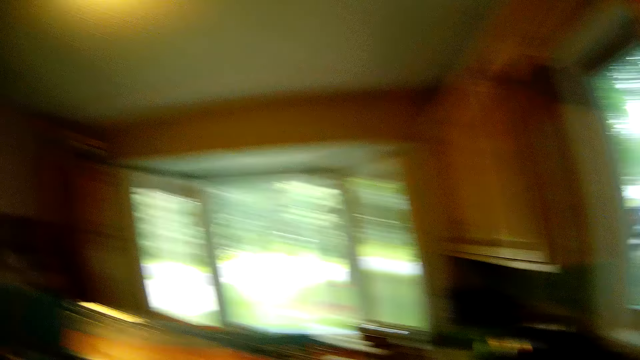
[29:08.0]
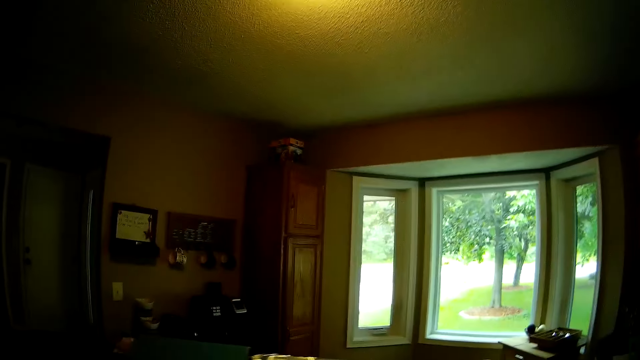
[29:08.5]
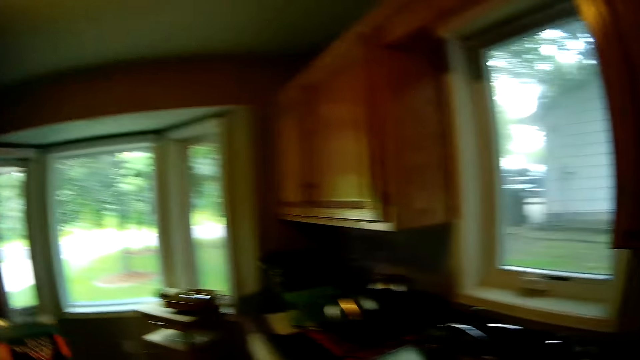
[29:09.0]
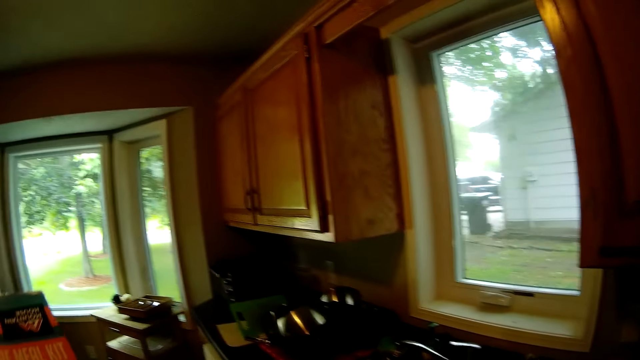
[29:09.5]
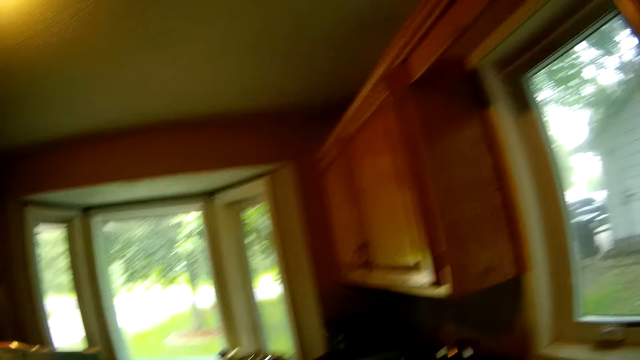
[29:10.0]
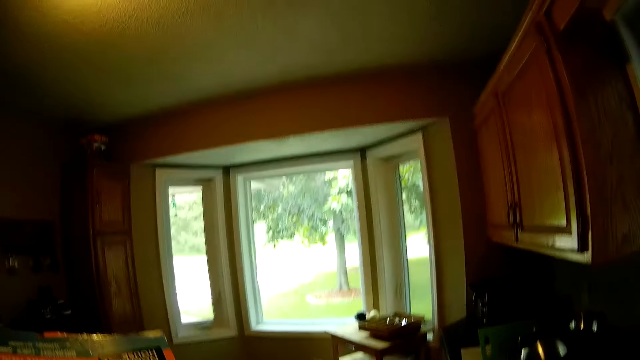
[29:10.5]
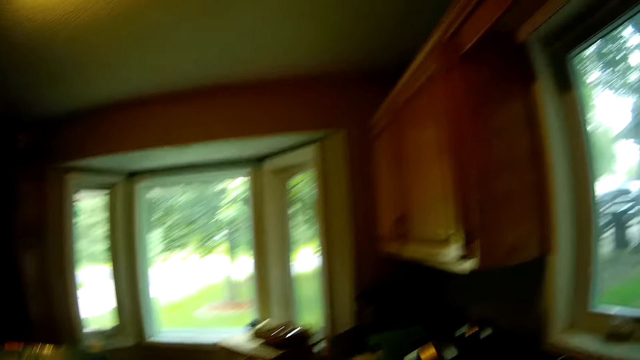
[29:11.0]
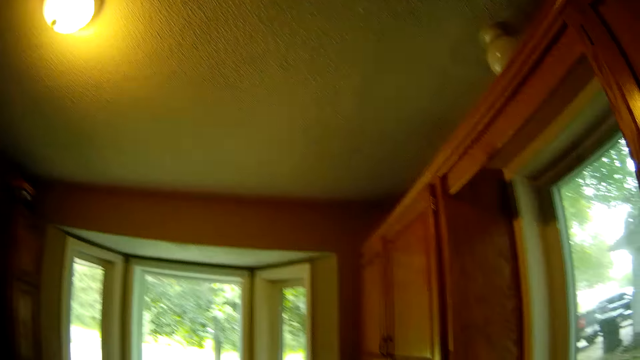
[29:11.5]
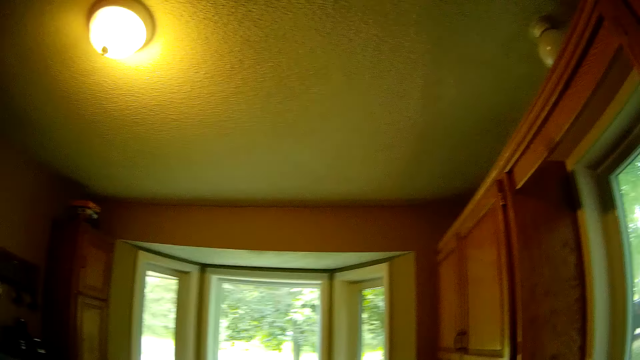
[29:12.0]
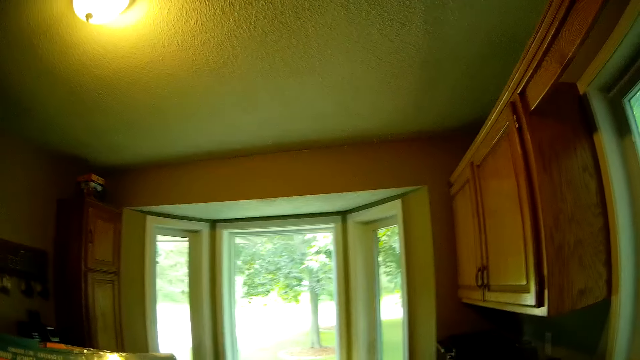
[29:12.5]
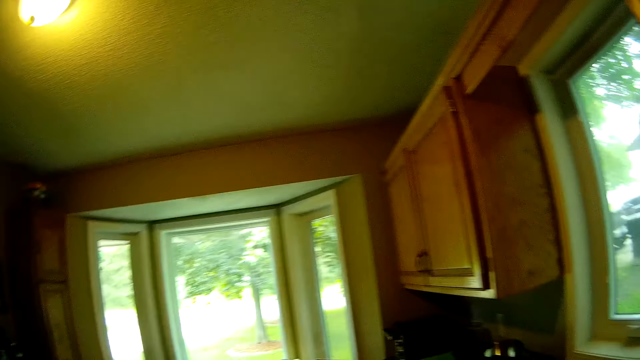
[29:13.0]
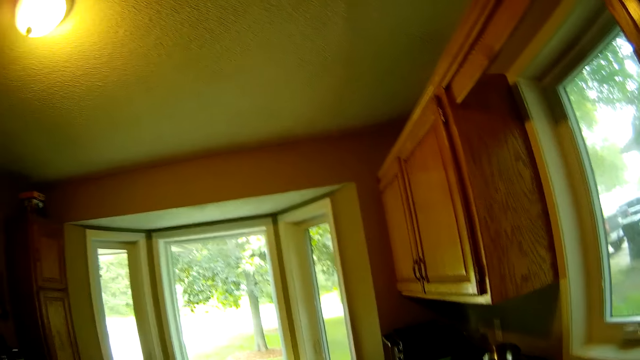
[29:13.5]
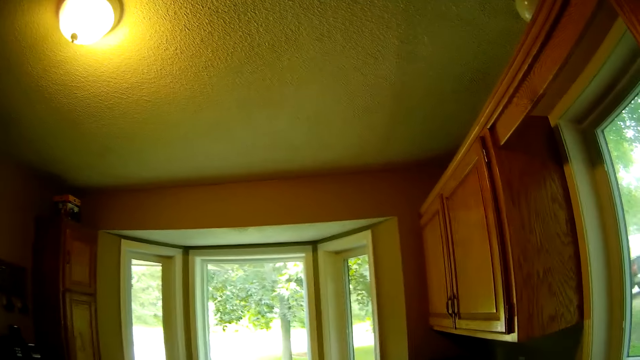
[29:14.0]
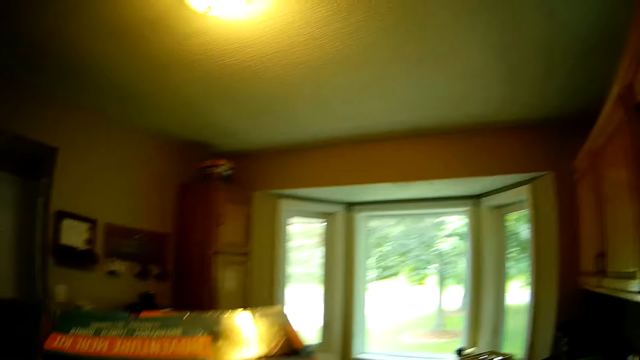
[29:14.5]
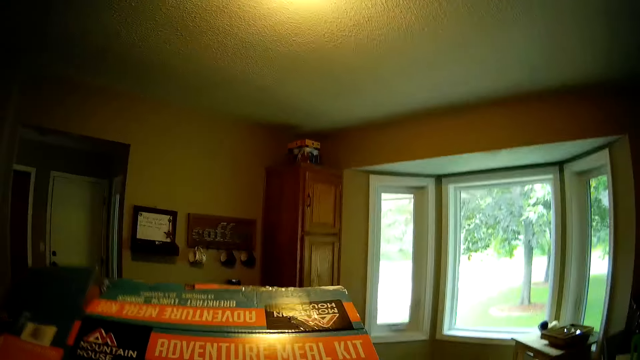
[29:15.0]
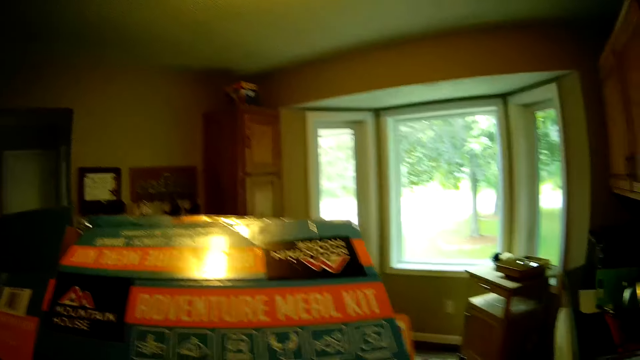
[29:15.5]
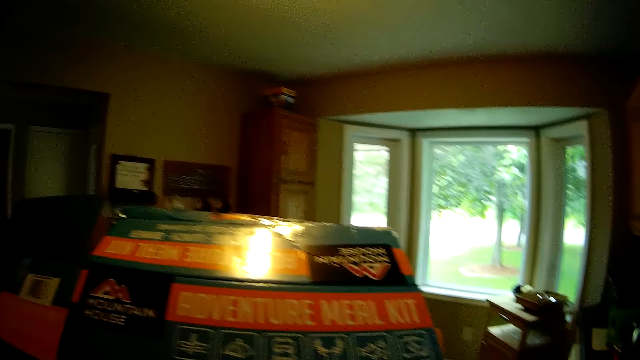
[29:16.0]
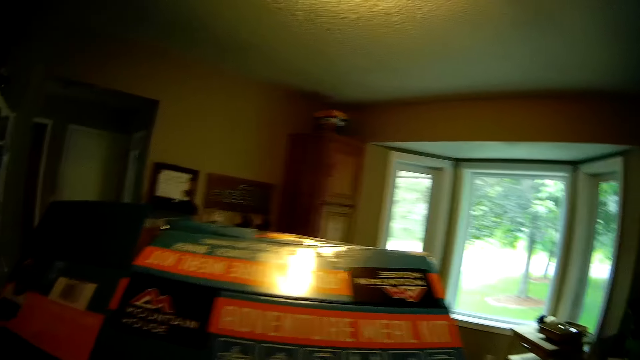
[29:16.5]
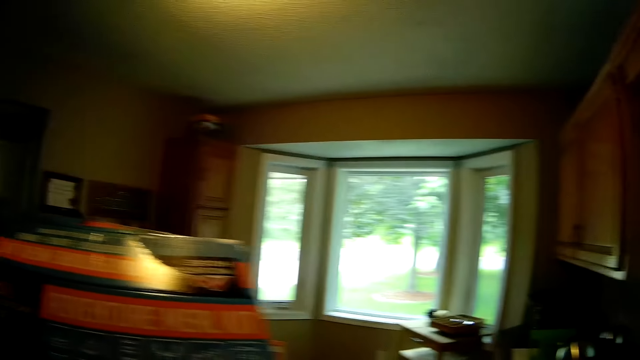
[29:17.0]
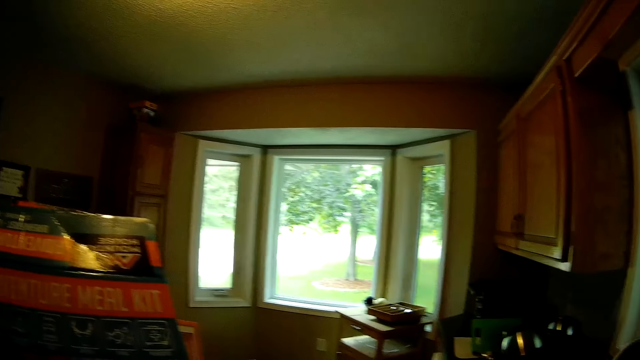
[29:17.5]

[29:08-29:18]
The camera wearer drops the bottle on the table. They stare at the box.

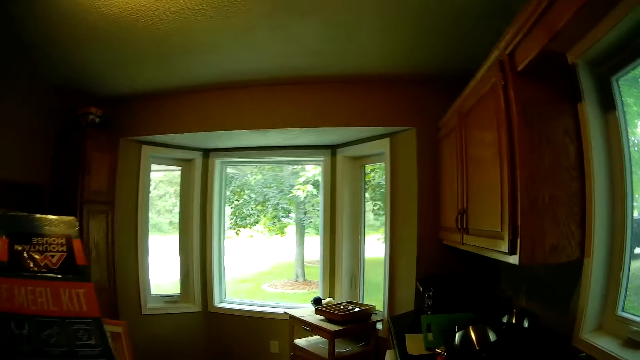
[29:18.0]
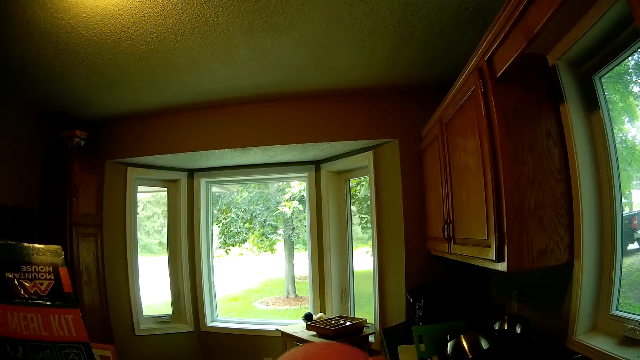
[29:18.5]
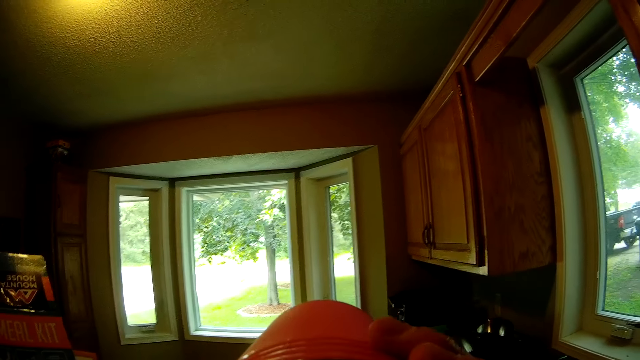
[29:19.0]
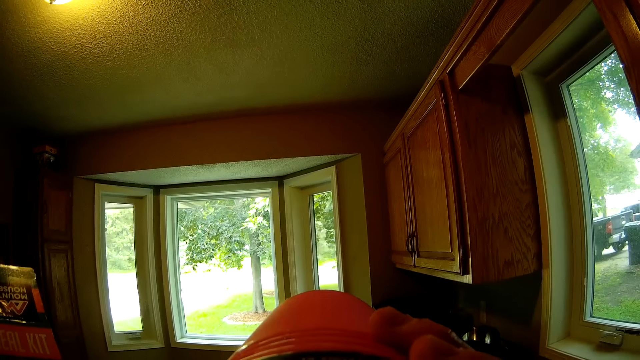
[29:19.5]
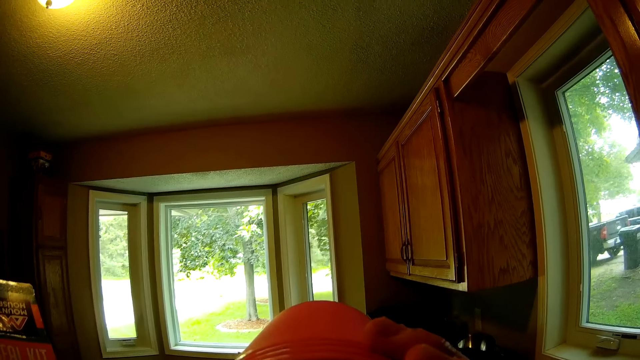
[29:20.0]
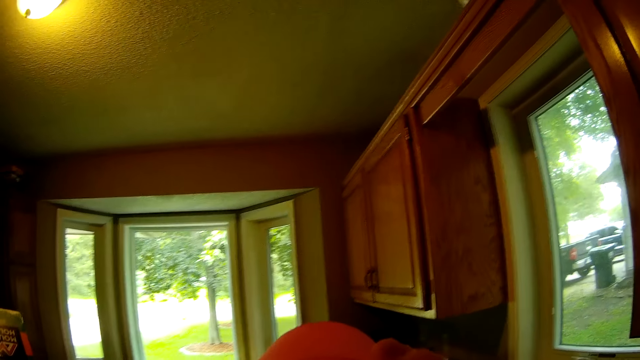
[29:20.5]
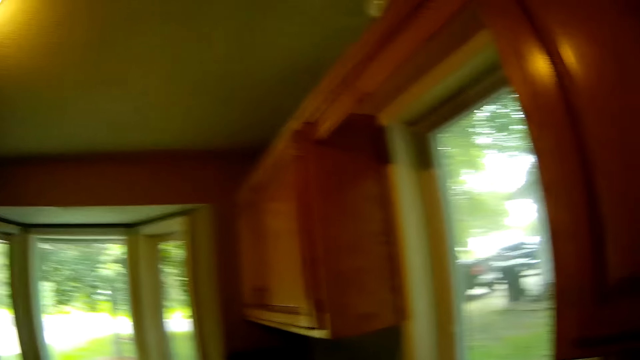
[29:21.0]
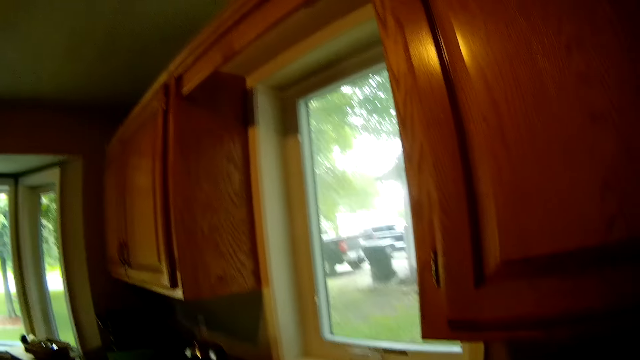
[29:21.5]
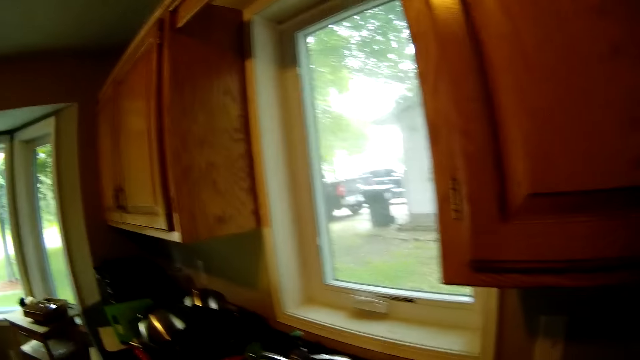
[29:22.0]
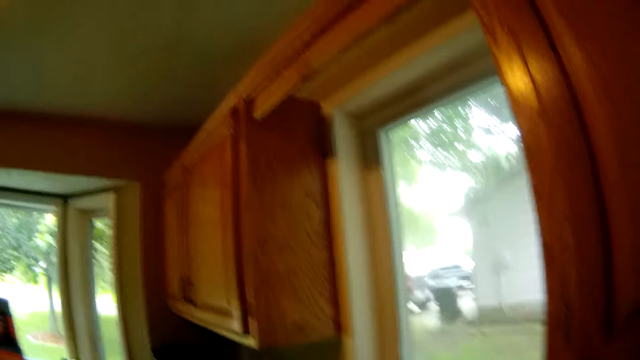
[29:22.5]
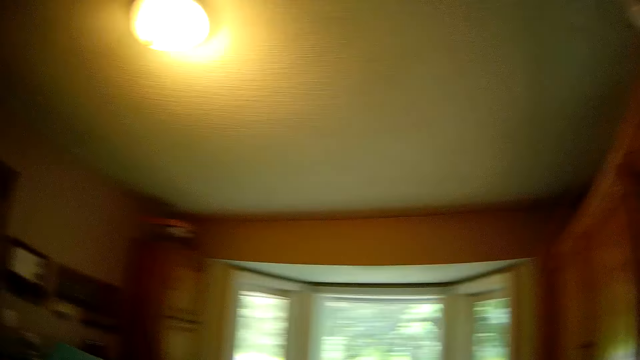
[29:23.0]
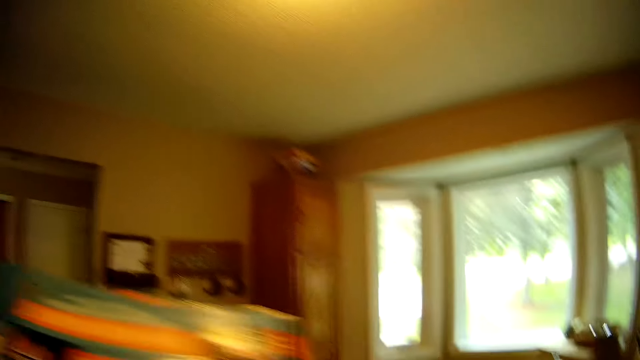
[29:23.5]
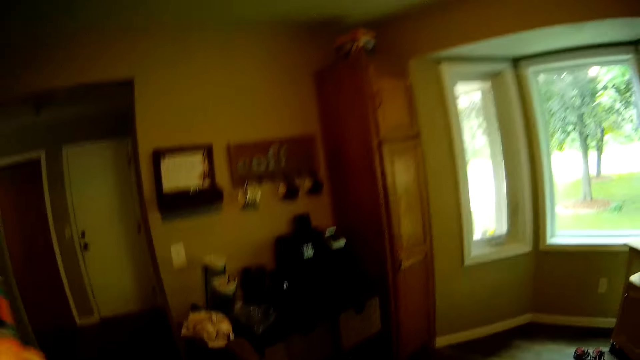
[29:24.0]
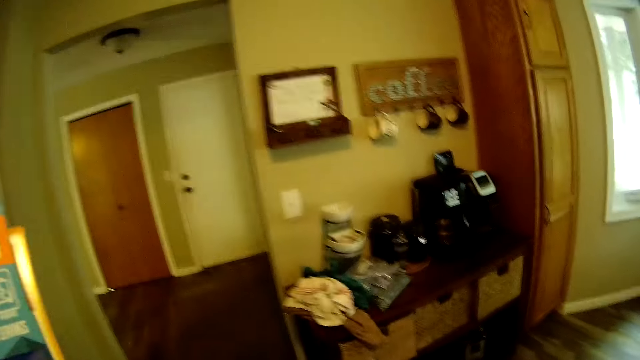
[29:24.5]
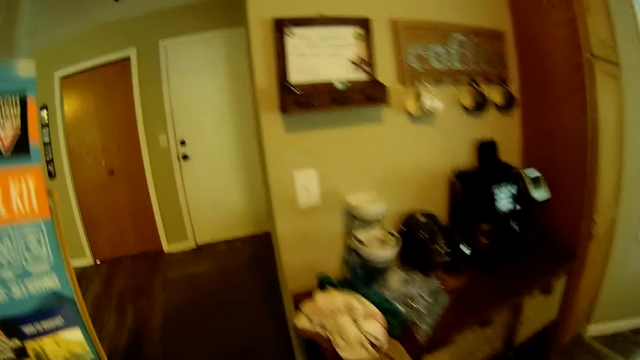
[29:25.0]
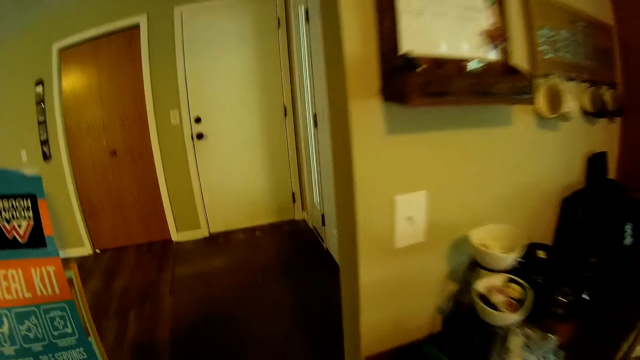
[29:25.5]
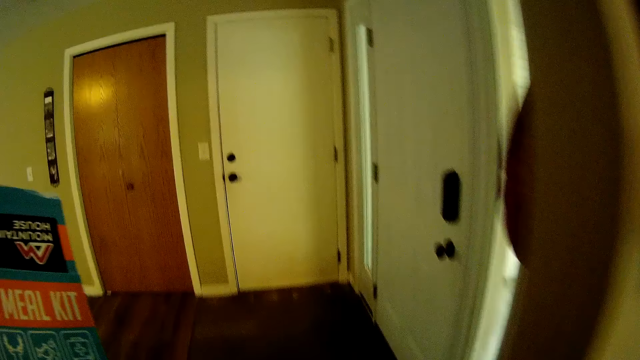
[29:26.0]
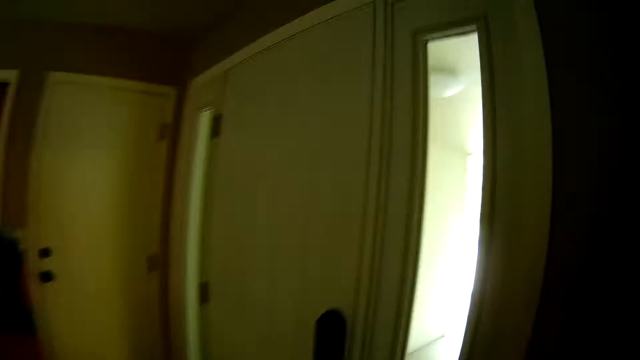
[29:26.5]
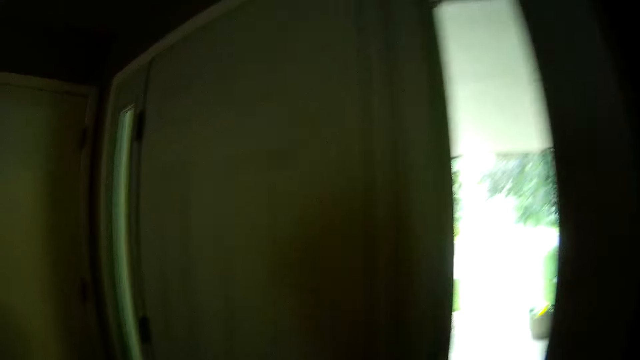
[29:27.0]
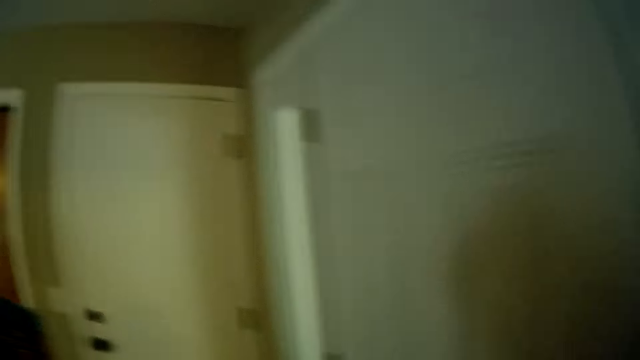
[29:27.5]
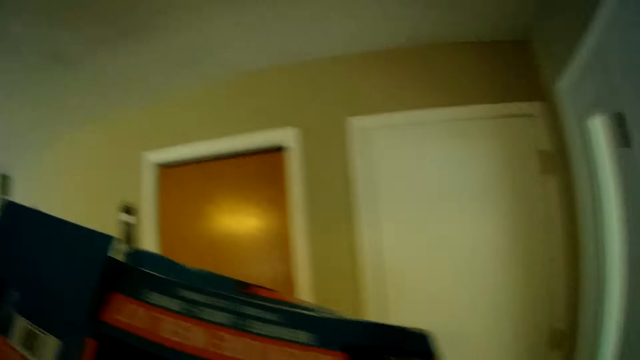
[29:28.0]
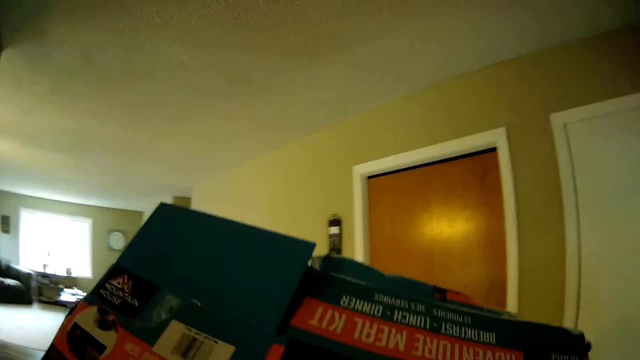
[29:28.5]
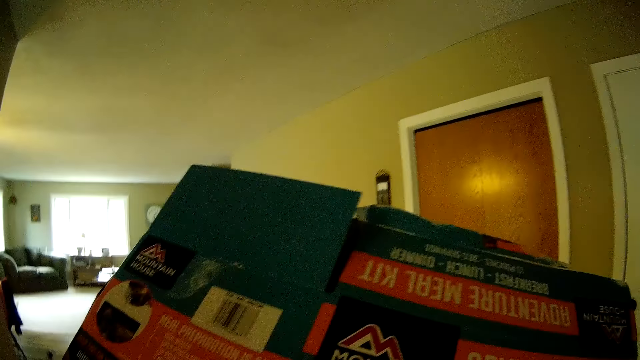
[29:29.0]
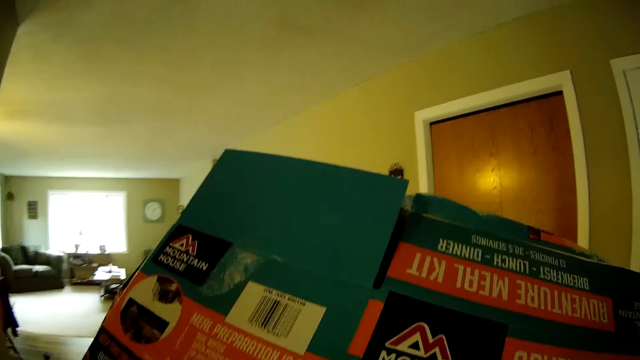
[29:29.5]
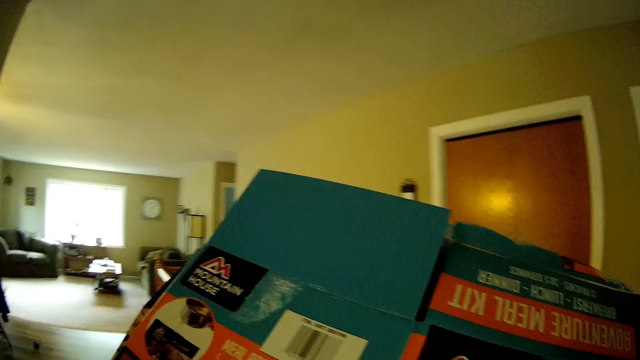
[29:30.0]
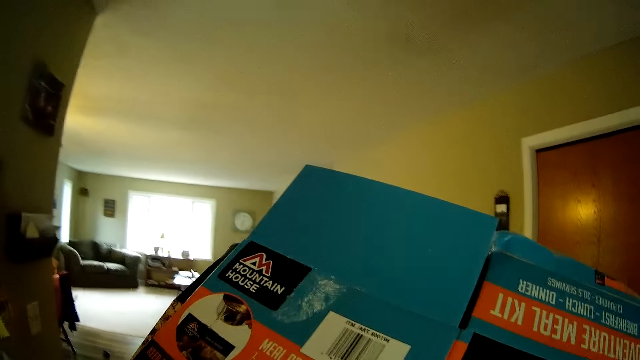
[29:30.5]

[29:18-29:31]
The camera wearer takes a sip of water from the water bottle. She walks towards outside with the carton in her left hand.
